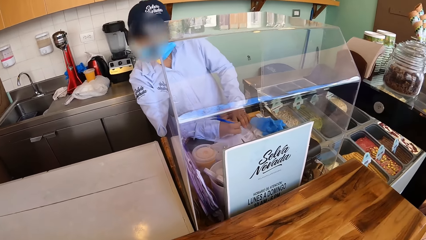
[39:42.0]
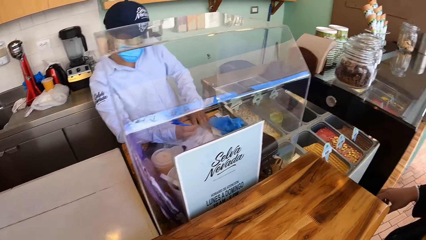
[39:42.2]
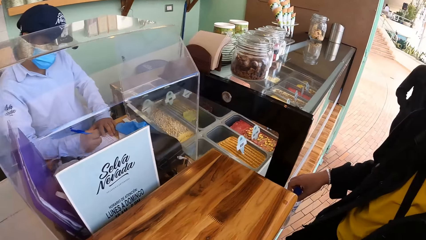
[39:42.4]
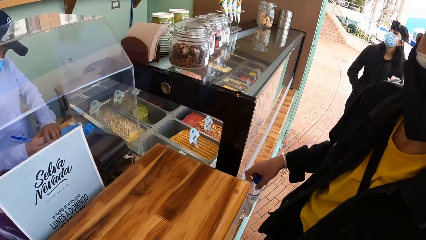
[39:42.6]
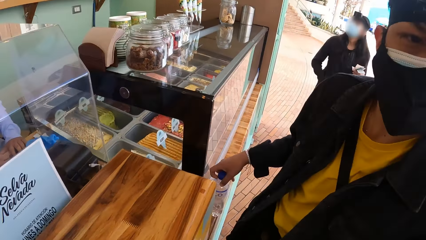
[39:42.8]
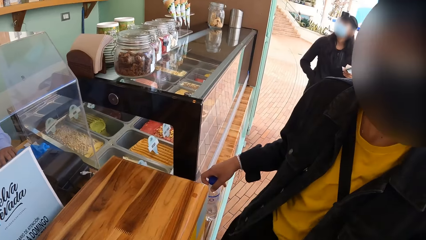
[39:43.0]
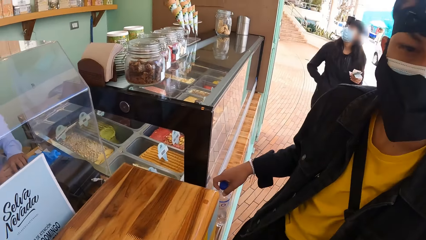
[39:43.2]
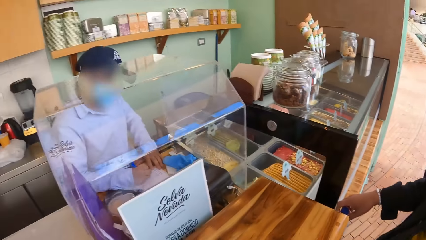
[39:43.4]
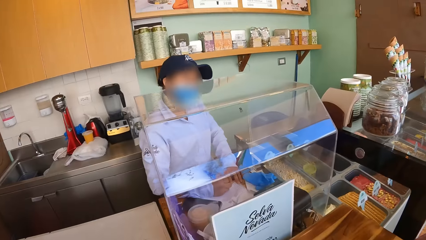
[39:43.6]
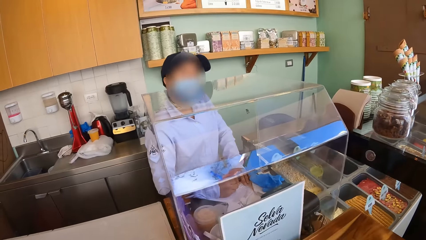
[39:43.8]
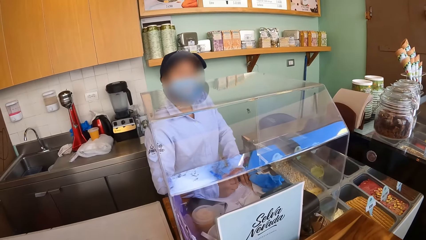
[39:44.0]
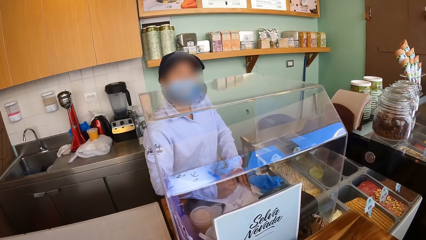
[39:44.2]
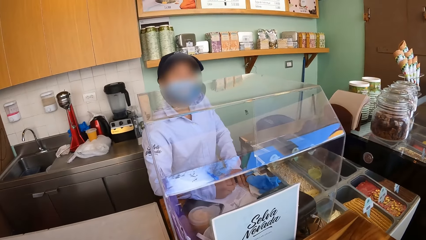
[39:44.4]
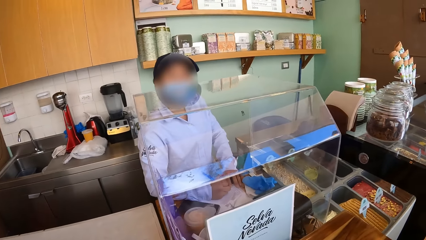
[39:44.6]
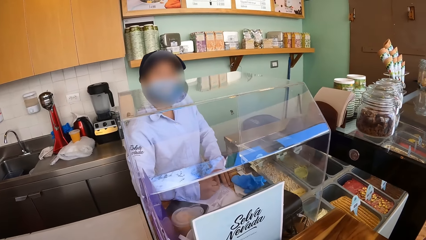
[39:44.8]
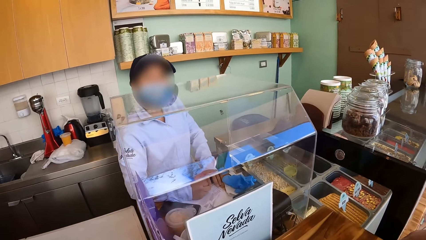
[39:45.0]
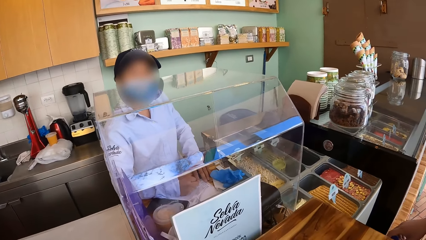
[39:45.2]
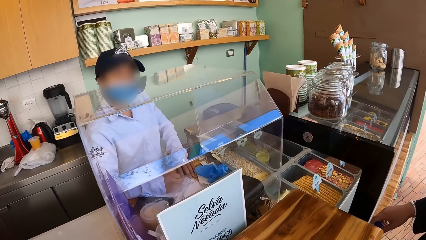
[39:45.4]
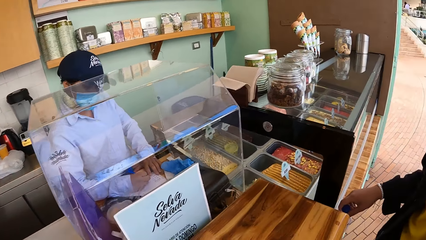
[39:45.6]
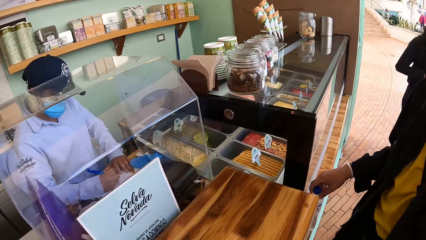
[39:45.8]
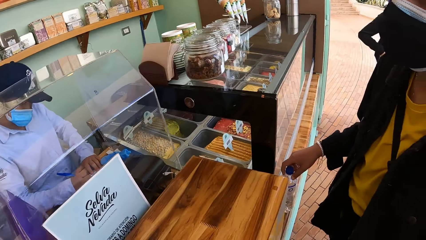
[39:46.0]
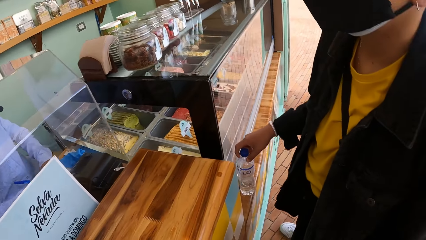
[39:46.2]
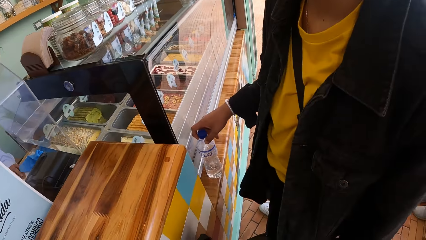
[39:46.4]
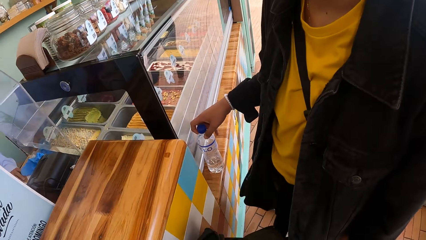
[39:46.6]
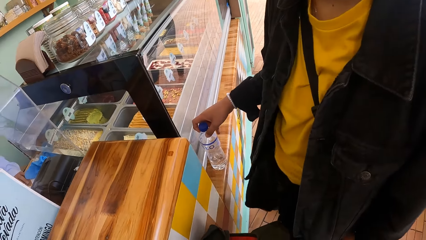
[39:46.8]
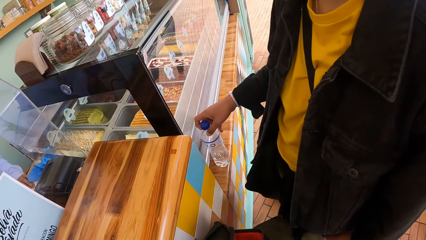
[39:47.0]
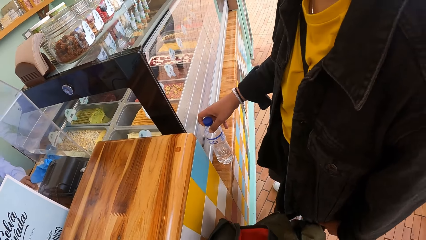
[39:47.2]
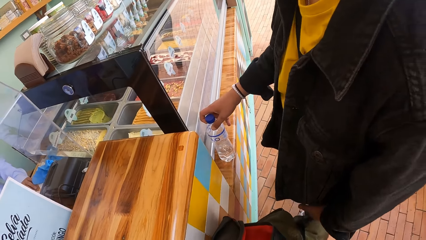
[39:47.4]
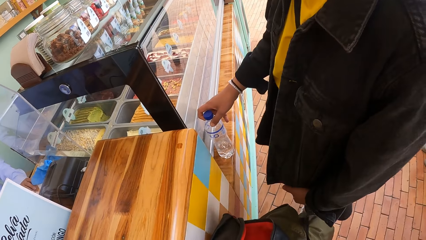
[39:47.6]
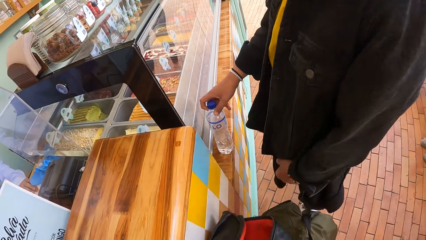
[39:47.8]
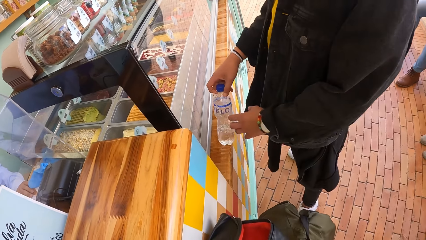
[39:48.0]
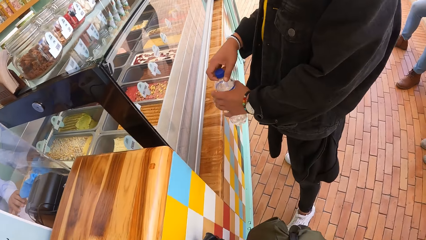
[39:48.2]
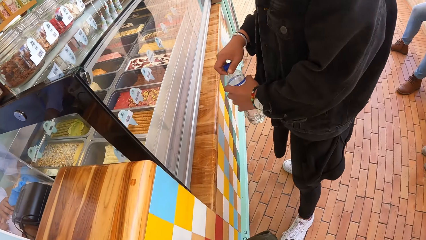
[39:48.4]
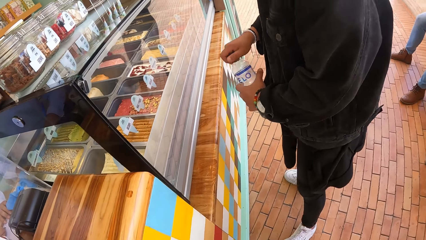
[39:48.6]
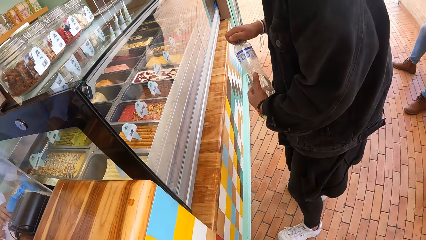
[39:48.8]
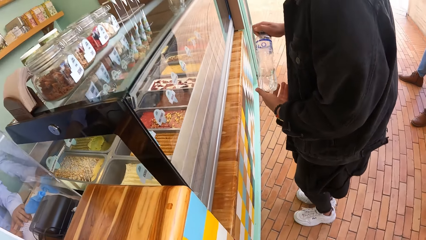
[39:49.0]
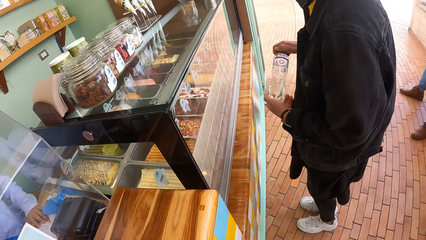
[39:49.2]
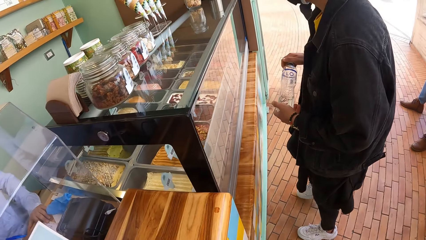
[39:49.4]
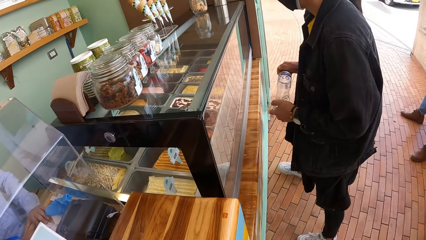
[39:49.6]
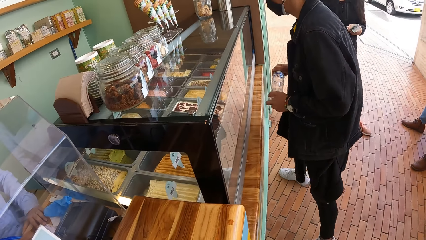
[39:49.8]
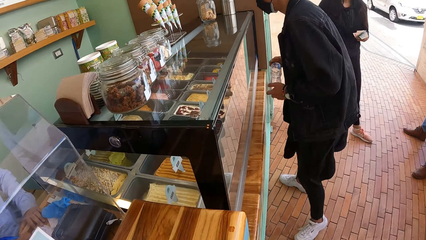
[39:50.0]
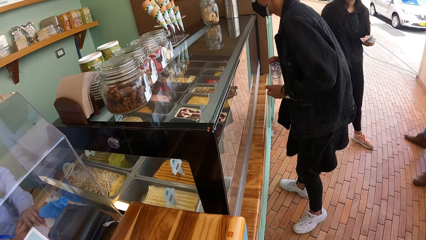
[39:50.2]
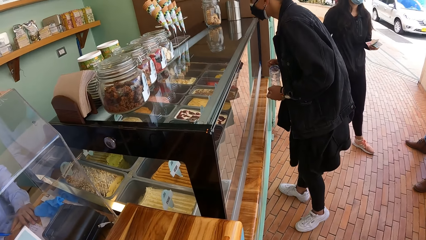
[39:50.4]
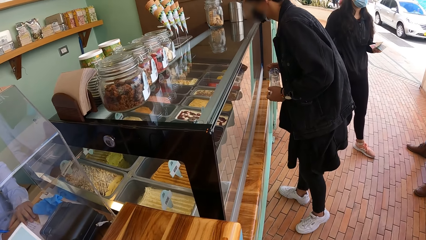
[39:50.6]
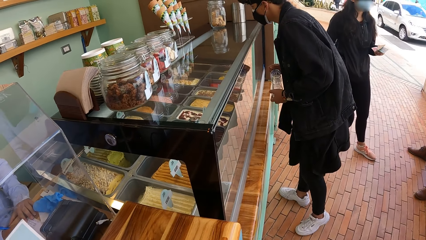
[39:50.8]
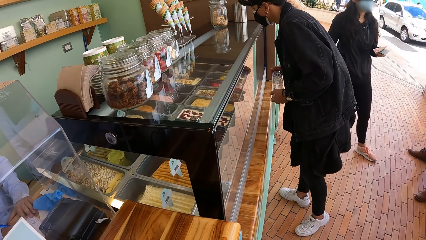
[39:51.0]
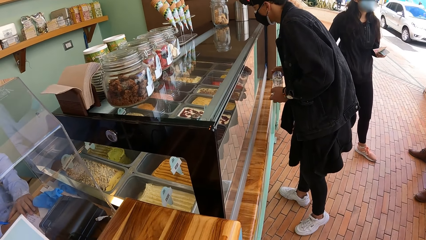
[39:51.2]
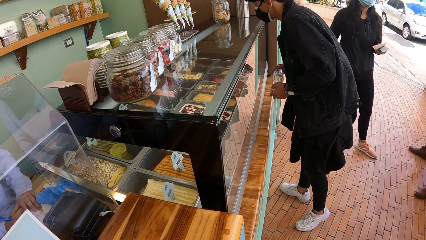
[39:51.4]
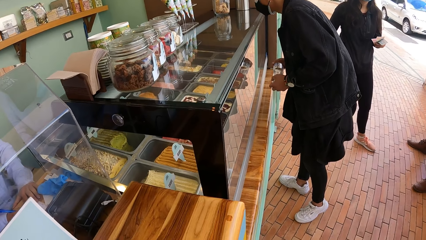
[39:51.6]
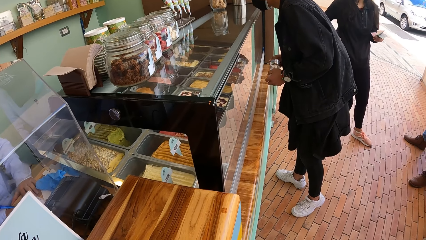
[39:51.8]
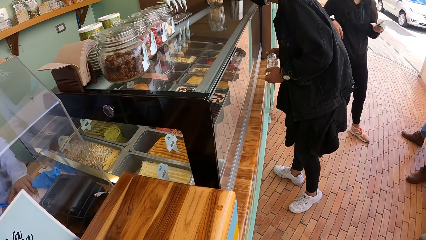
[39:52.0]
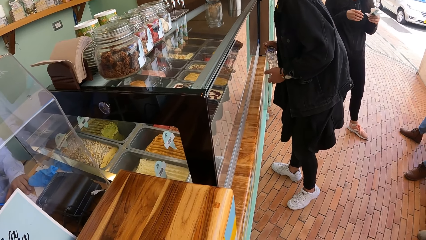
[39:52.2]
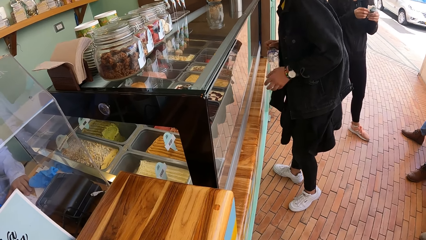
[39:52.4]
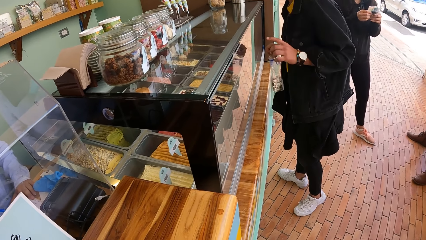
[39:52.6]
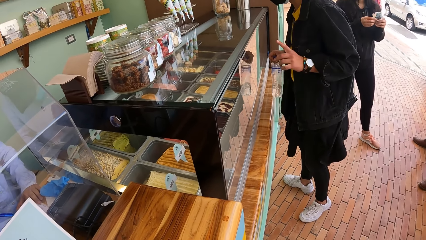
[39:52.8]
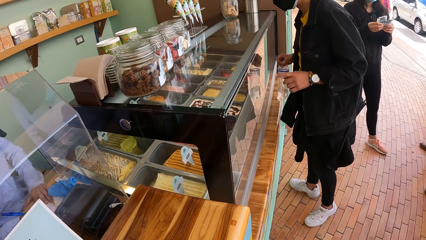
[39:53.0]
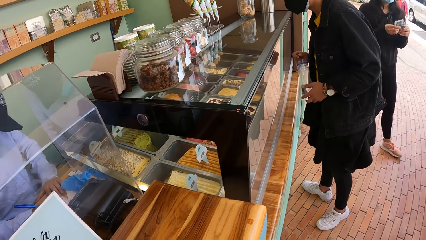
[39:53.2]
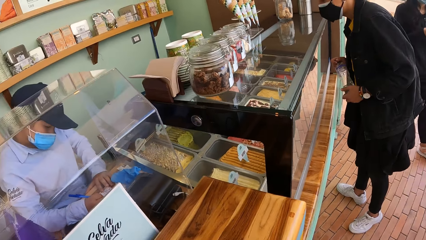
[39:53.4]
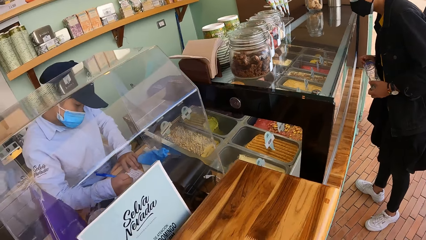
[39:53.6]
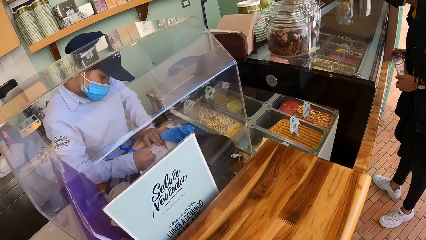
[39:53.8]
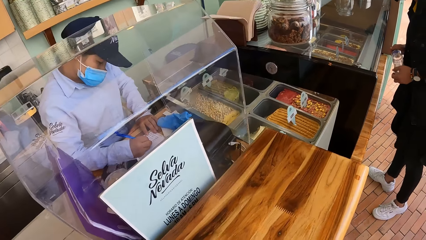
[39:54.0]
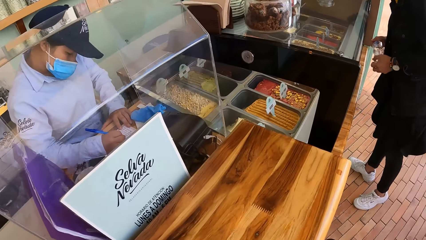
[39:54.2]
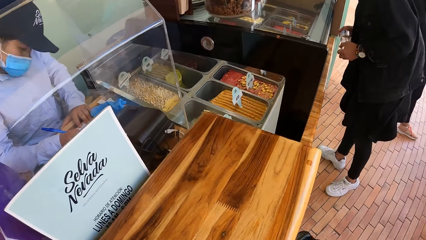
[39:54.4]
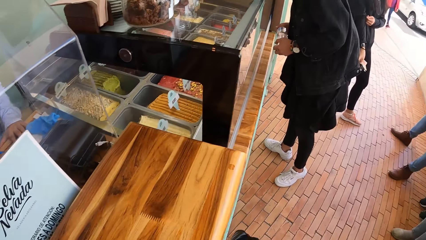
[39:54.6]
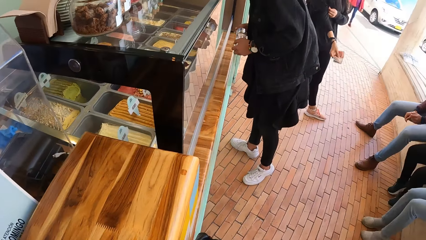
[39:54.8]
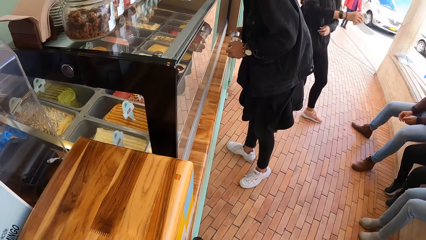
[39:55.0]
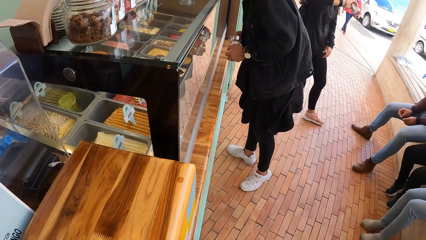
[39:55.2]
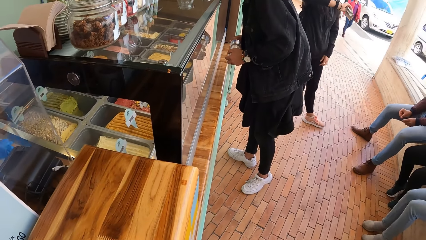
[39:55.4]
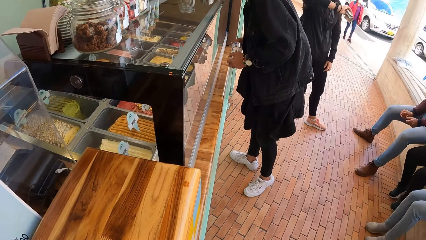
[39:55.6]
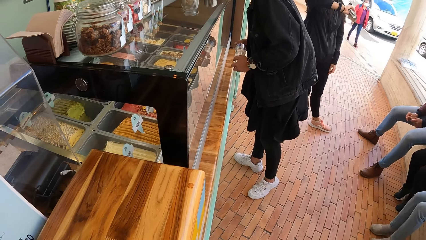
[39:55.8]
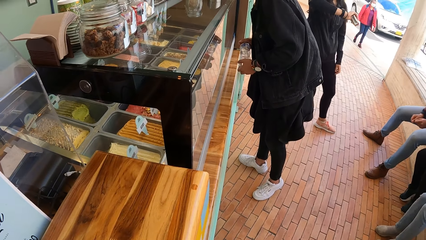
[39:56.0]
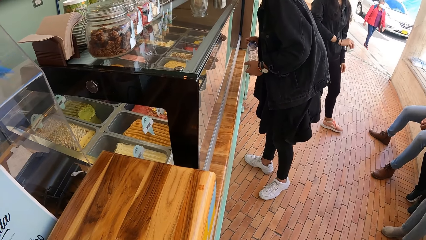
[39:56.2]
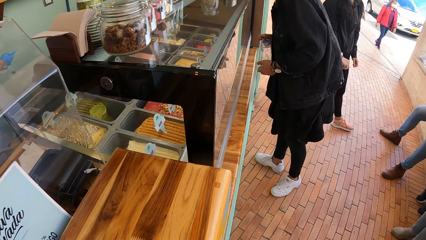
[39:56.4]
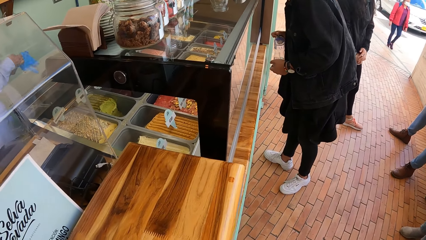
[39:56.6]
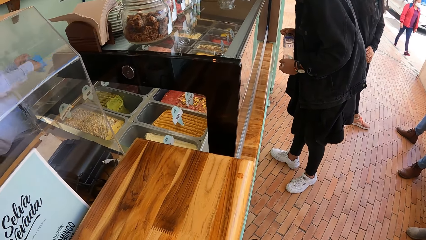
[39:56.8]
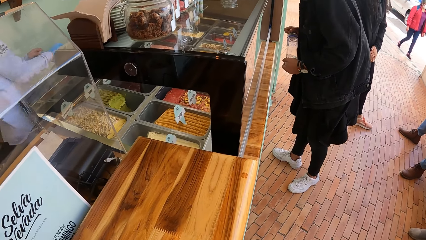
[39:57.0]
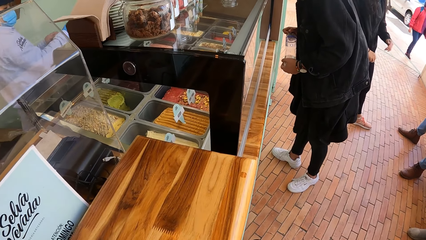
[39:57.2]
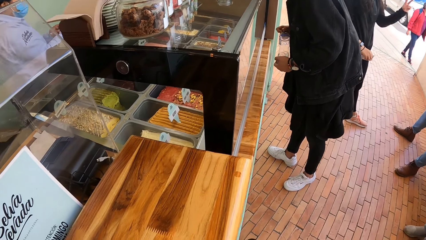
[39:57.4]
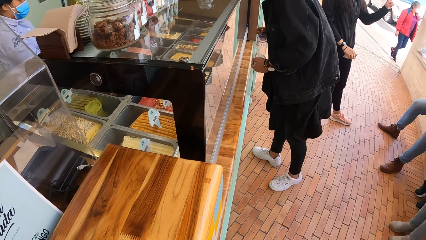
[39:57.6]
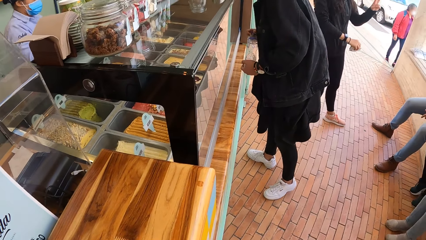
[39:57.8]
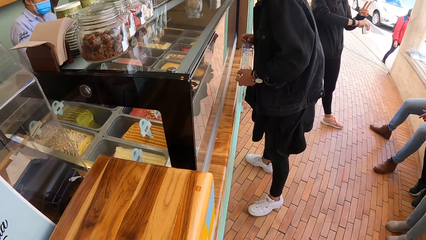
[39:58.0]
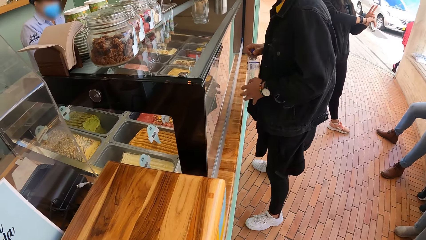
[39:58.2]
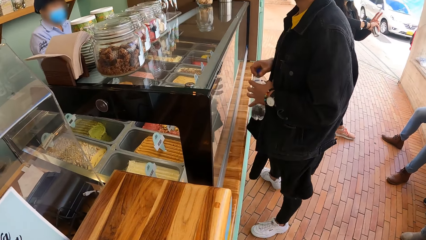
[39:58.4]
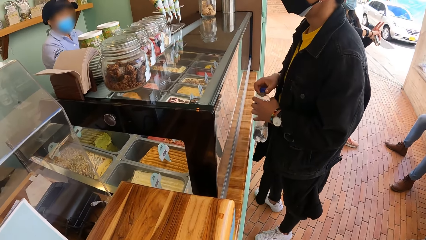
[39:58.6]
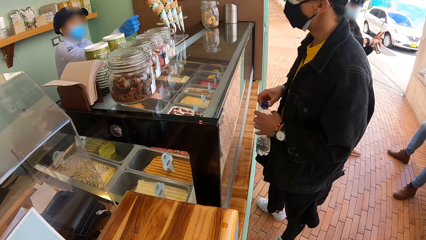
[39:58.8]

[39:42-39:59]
The server writes on the paper with the biro in his right hand. The camera wearer looks around the ice cream shop.
